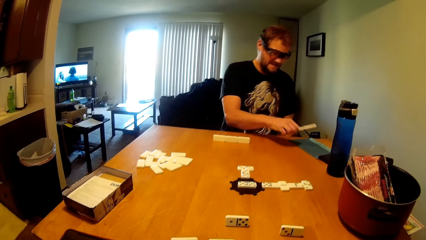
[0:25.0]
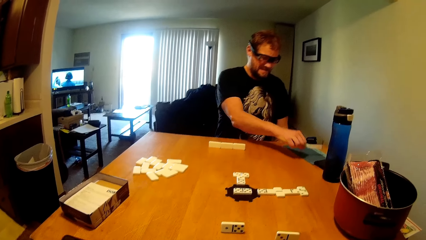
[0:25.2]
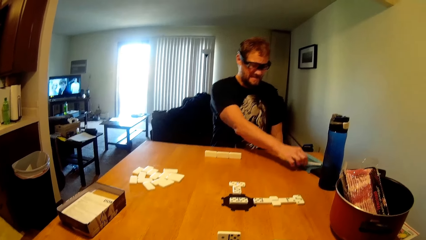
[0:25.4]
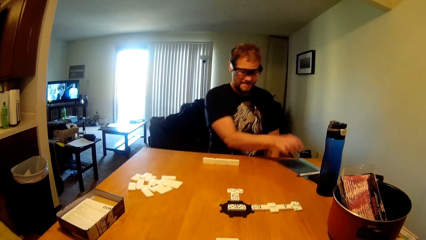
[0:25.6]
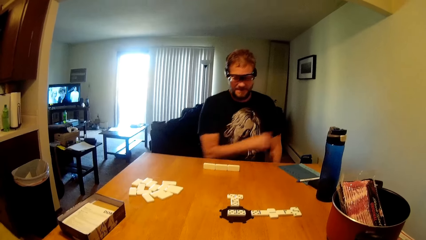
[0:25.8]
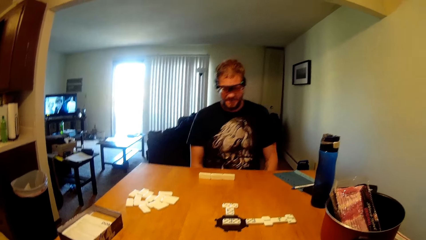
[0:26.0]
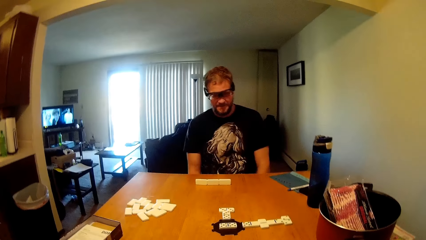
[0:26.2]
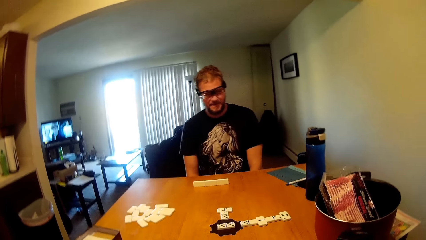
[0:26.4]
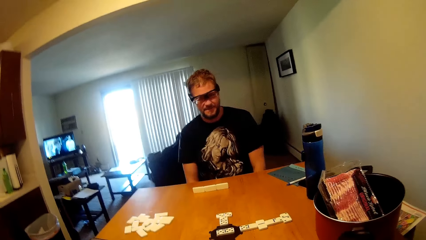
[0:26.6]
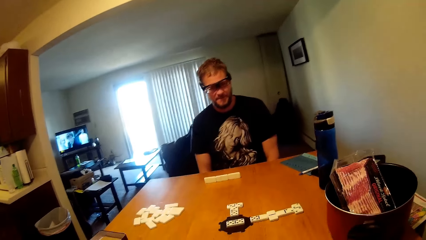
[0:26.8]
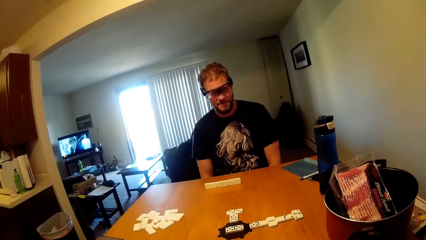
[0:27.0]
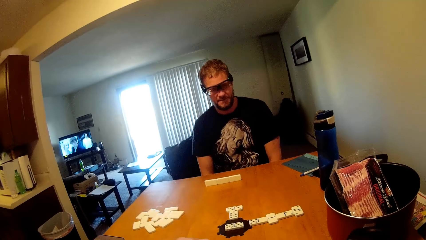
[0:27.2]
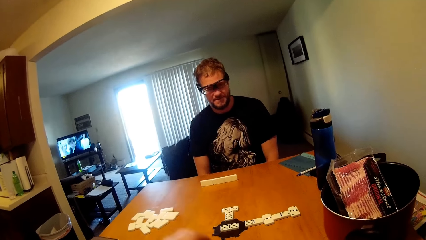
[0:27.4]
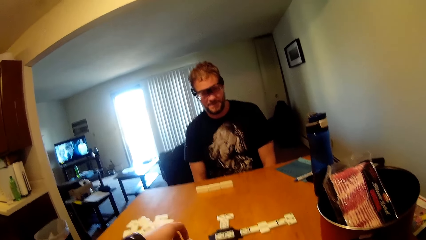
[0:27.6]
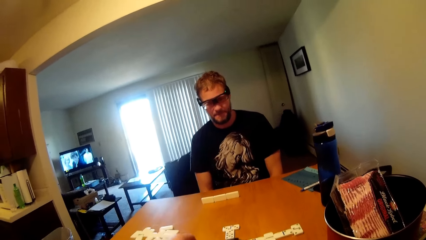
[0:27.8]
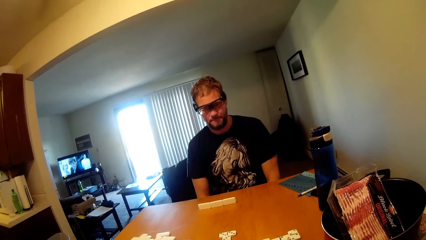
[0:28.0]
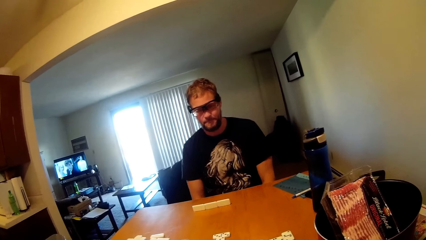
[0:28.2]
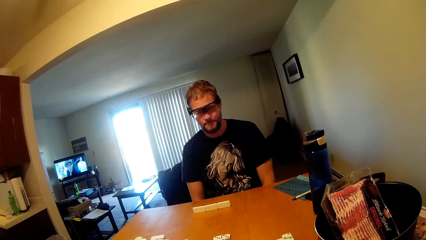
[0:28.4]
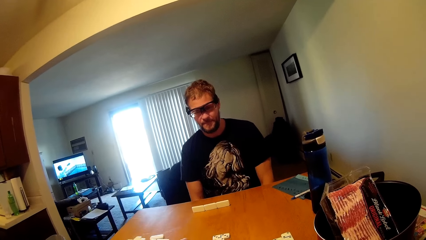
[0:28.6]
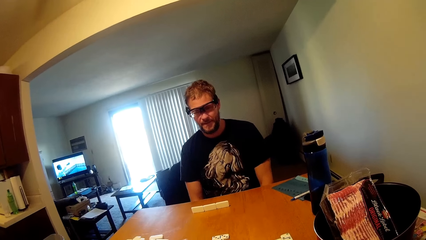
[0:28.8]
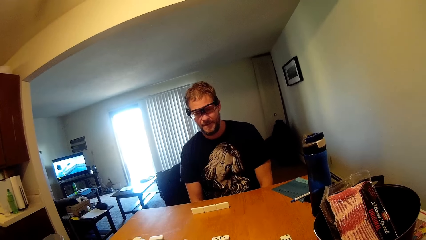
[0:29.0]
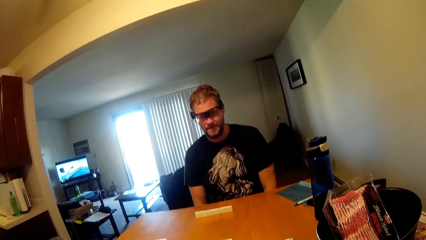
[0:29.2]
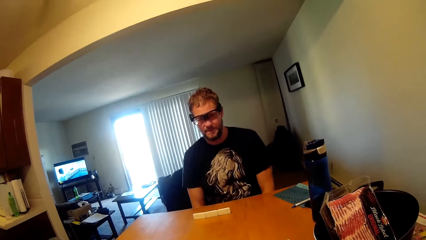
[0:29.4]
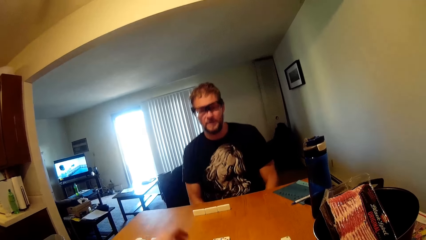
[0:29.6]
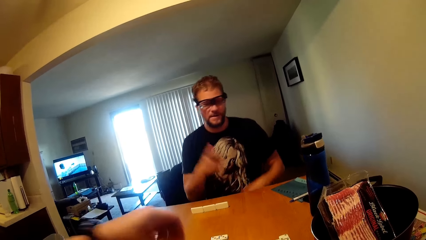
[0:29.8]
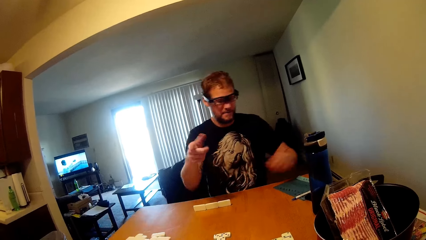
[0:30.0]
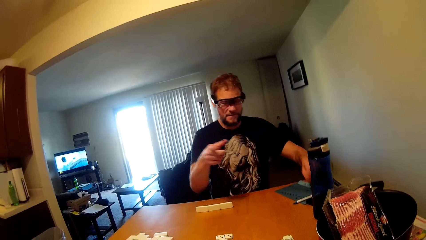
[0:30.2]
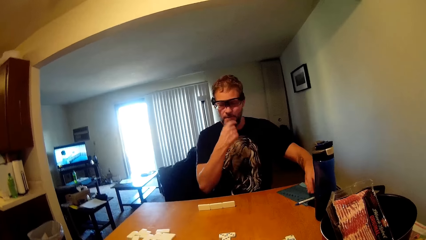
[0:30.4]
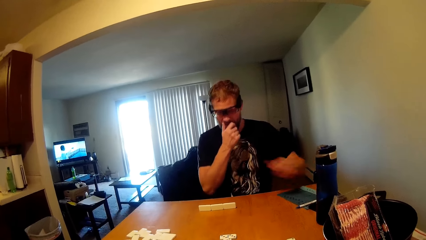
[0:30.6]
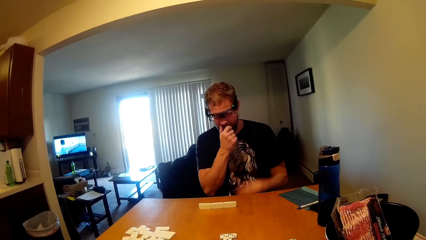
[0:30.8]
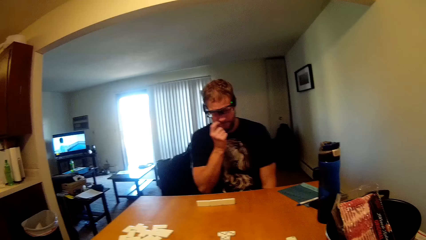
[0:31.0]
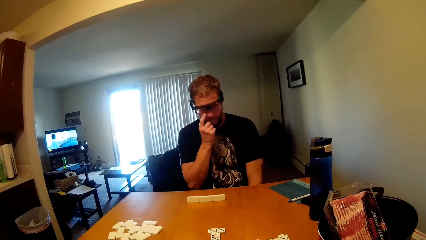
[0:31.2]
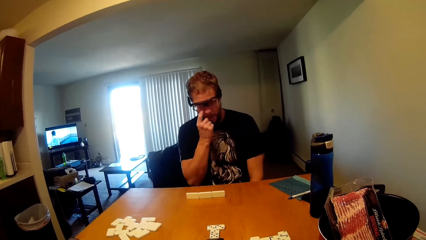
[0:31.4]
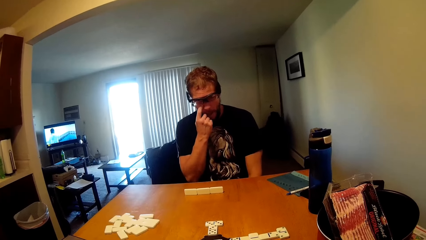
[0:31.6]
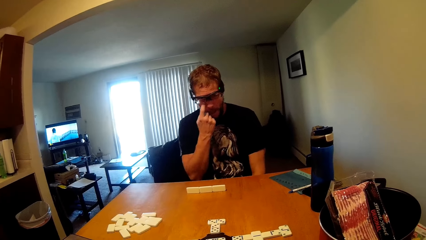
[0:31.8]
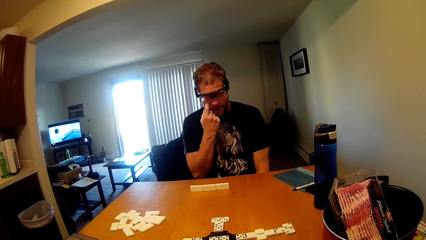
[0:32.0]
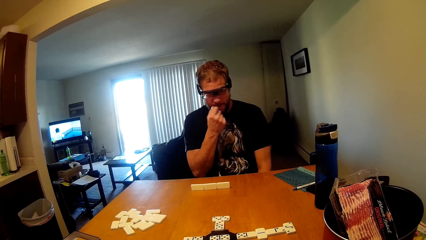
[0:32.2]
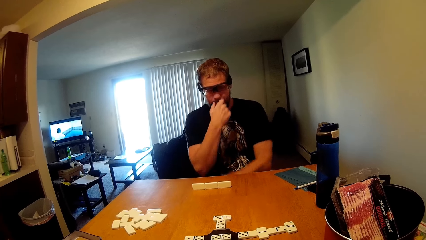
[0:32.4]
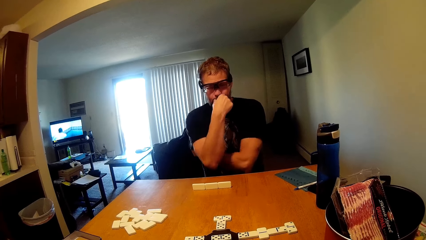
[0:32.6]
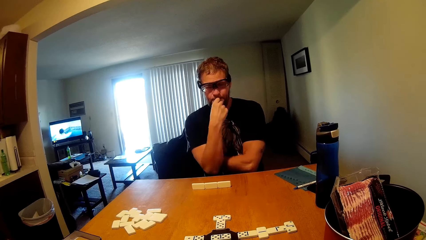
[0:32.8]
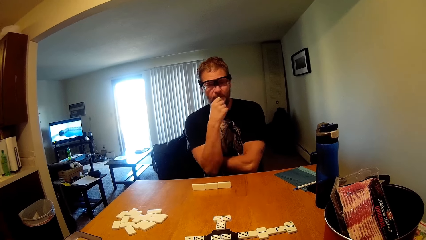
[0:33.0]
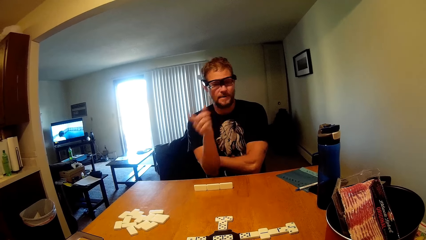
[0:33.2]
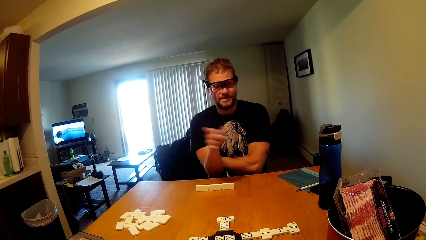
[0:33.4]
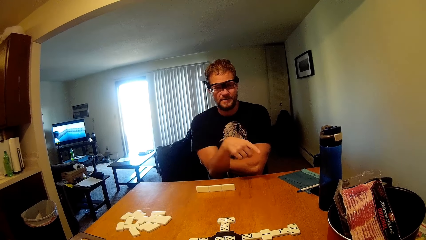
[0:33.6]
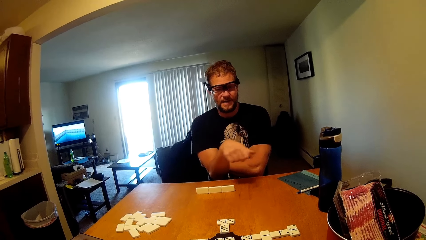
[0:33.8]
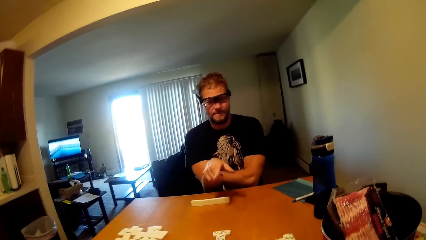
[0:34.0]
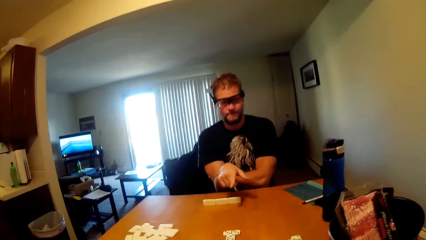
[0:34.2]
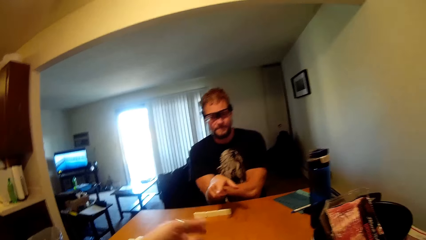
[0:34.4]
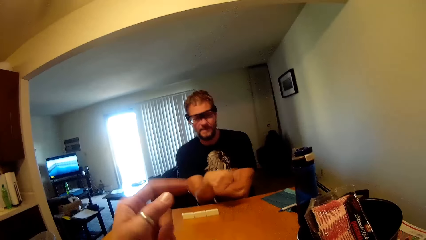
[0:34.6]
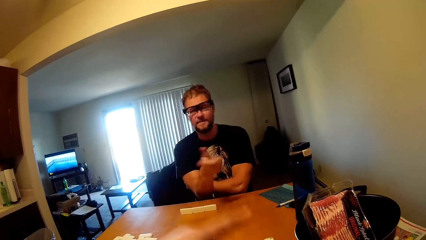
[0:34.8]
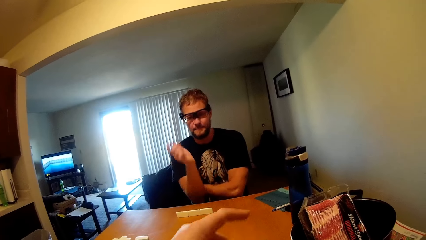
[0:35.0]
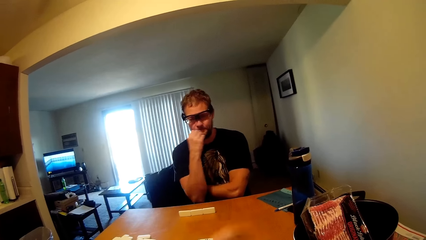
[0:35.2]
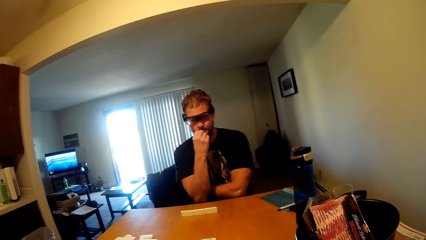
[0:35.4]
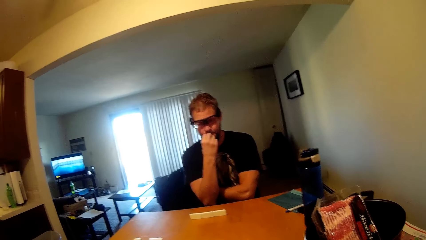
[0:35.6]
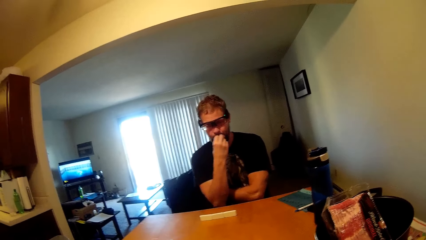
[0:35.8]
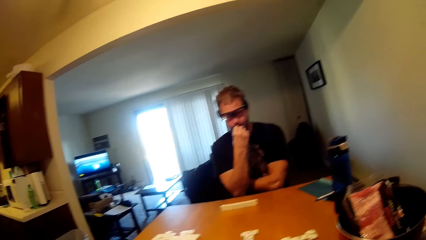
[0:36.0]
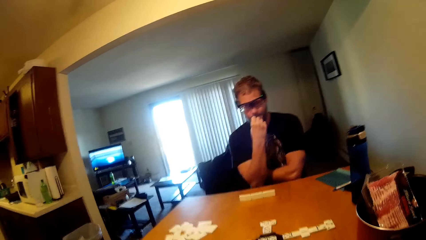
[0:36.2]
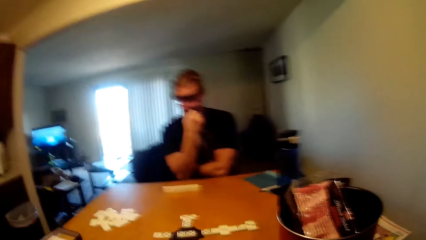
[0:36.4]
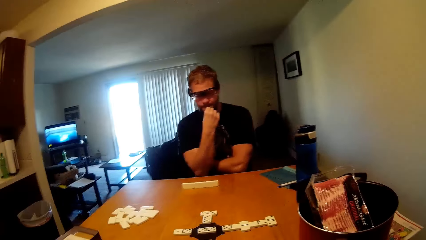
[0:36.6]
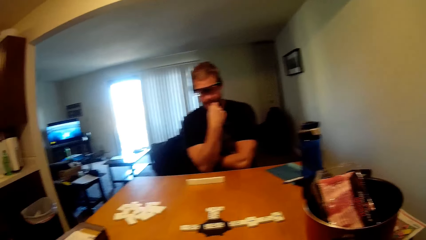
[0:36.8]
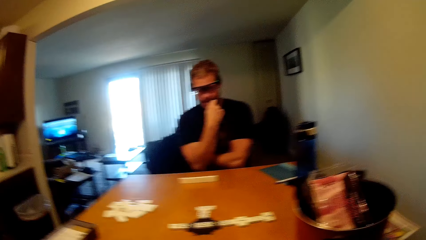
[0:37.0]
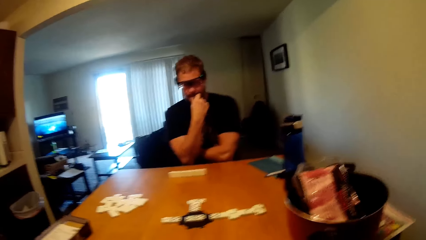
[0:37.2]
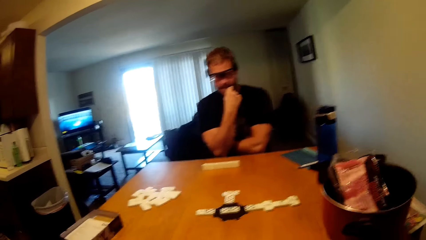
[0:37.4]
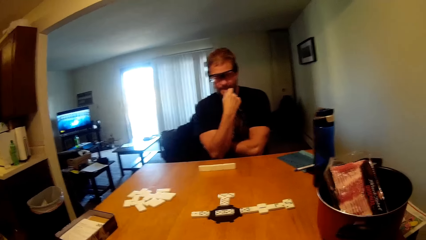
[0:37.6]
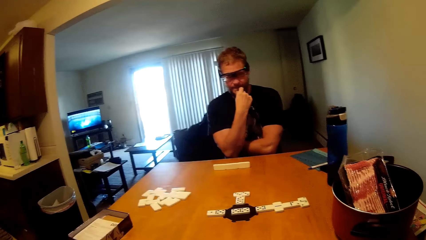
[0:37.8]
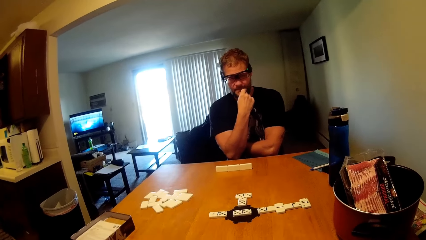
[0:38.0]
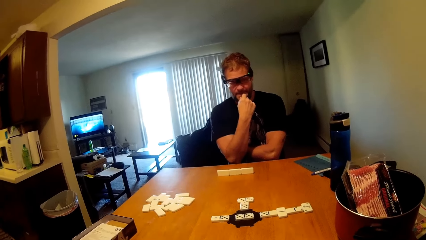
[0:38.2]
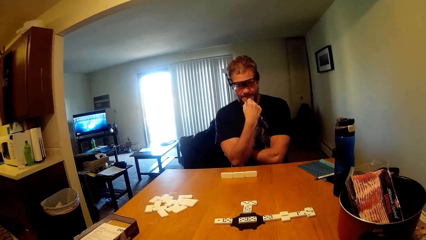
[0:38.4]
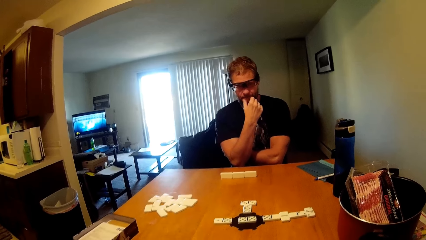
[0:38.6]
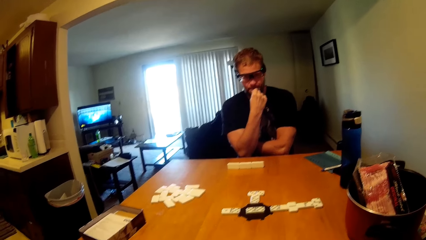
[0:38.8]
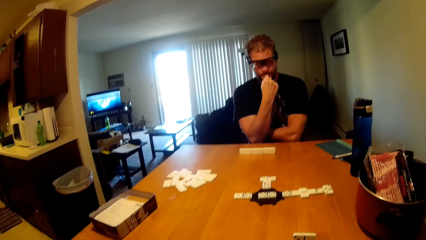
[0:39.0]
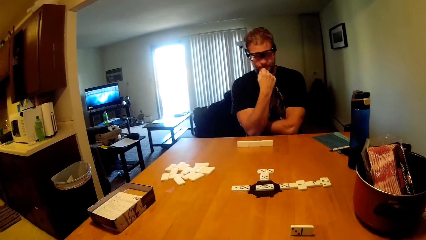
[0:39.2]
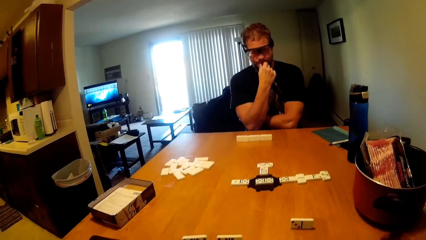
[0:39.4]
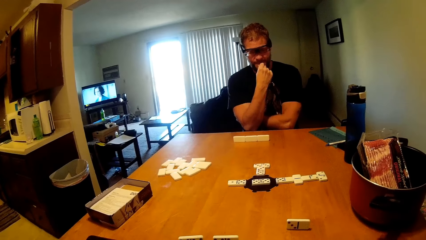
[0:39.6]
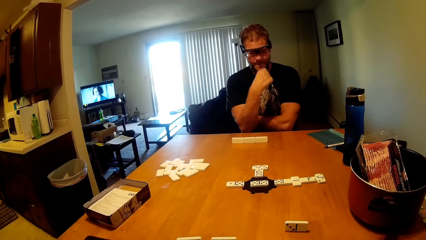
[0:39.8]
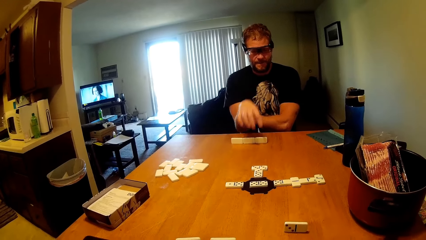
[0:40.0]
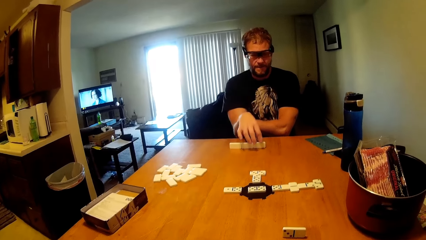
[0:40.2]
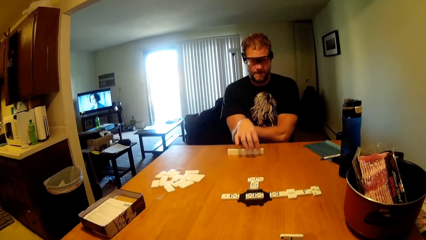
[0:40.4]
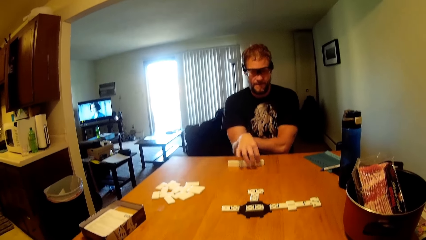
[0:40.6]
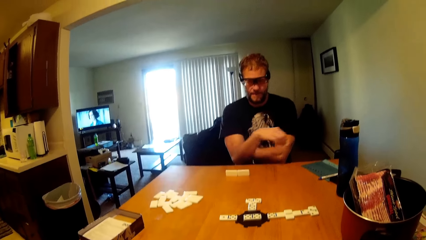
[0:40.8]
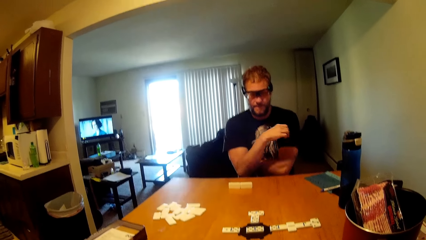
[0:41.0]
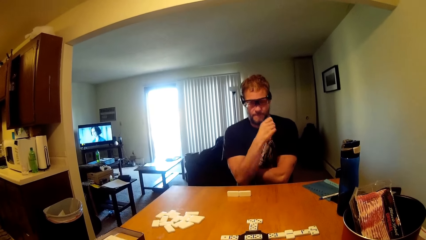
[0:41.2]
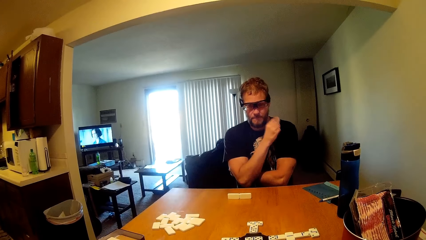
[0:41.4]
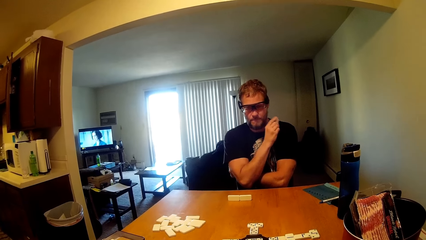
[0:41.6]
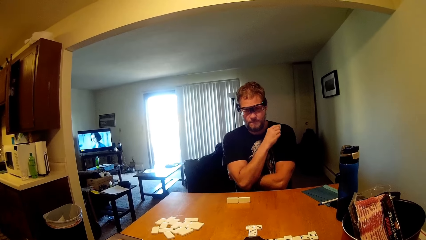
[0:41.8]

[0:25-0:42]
A man drops a pen. He places the pen on the book. The camera wearer drops a game piece. The man moves his hands. He touches the mouth, touches his face and scratches the face. He moves a finger over the table. The camera wearer moves a hand. The man touches the mouth. He touches scrabbles on the table. He picks up the game piece.
